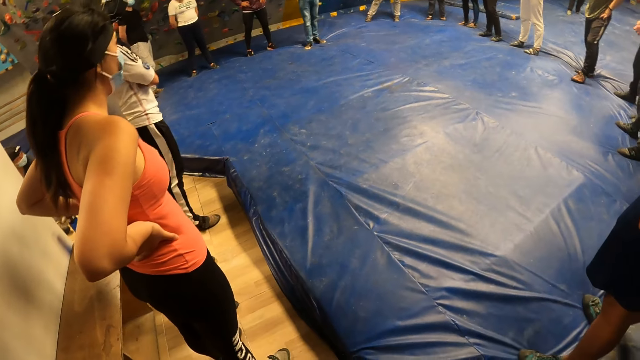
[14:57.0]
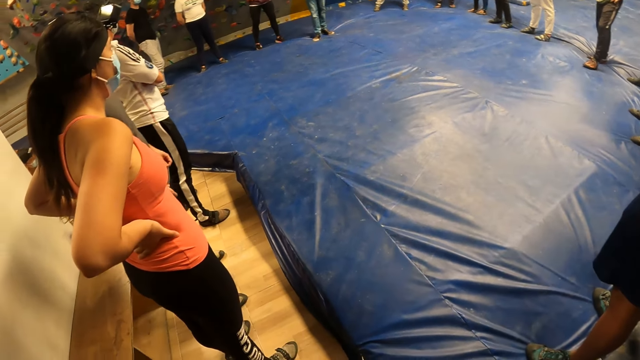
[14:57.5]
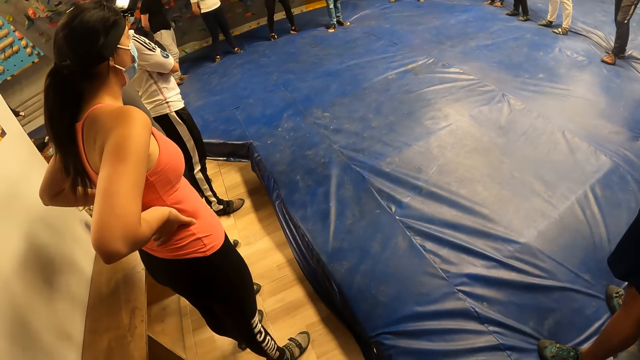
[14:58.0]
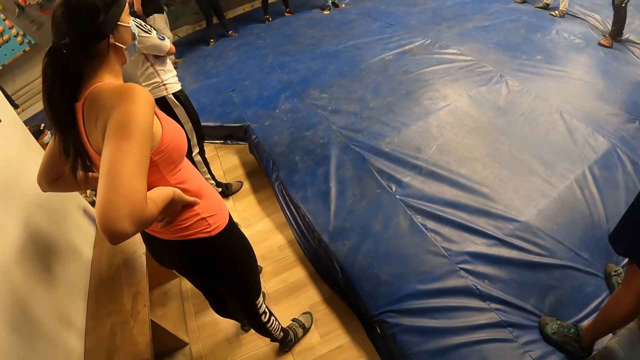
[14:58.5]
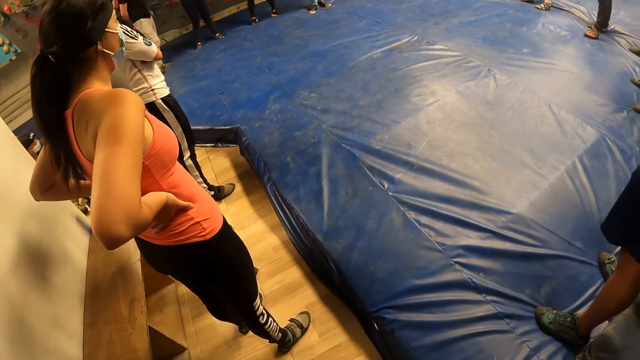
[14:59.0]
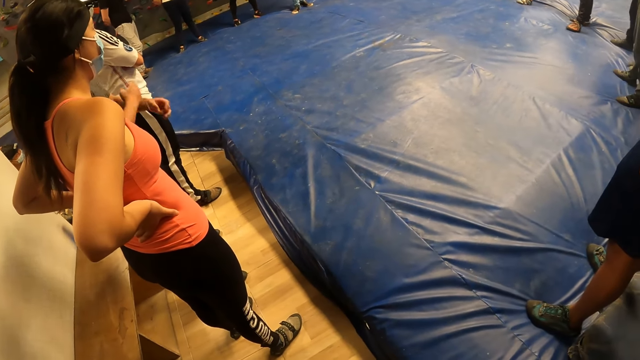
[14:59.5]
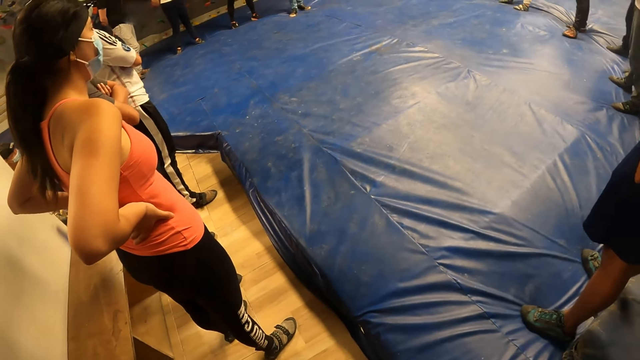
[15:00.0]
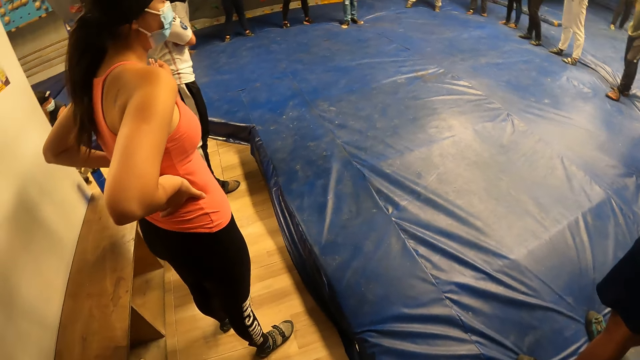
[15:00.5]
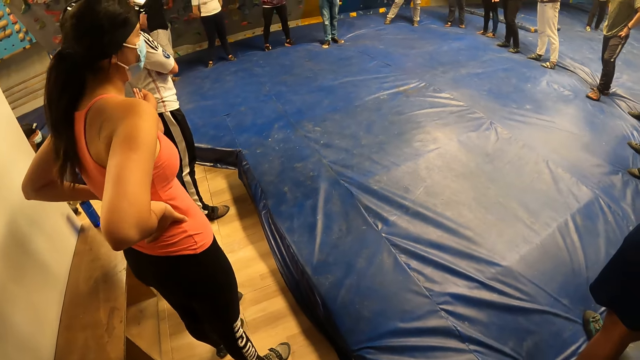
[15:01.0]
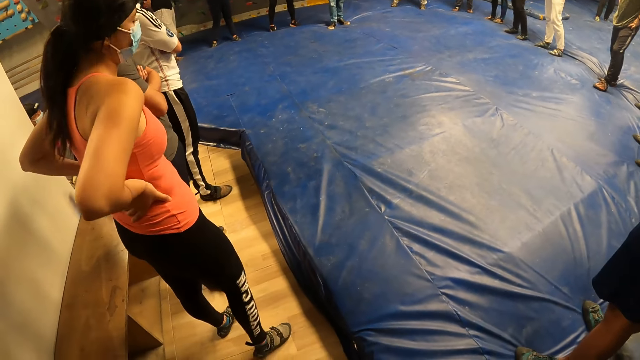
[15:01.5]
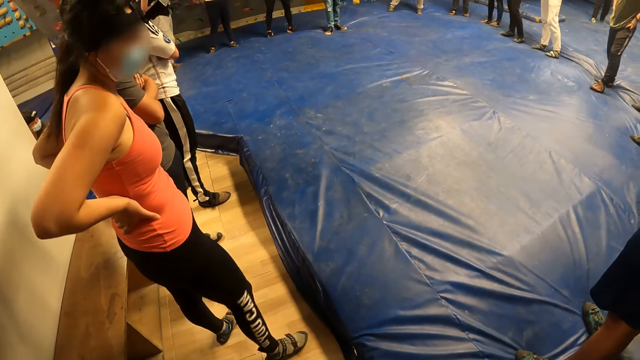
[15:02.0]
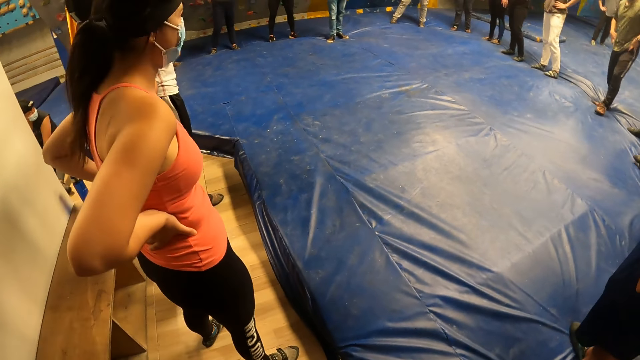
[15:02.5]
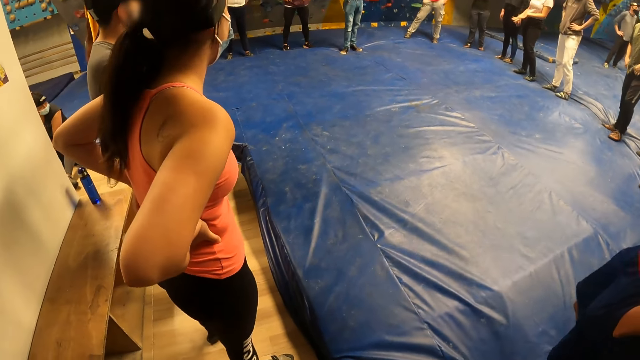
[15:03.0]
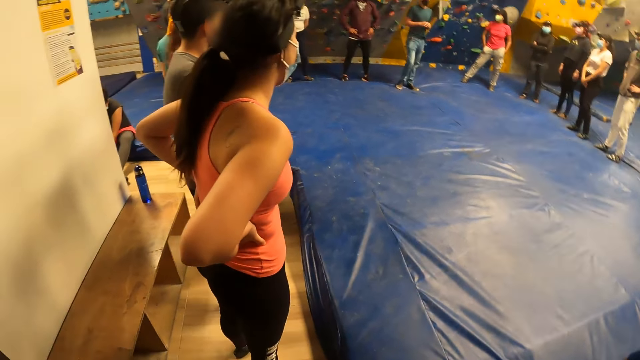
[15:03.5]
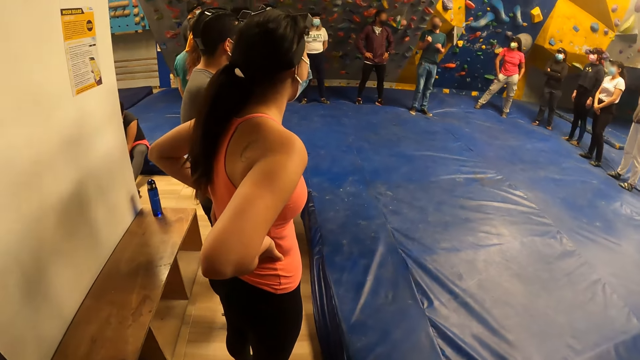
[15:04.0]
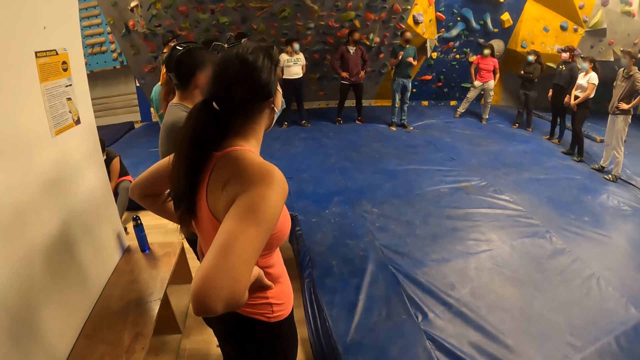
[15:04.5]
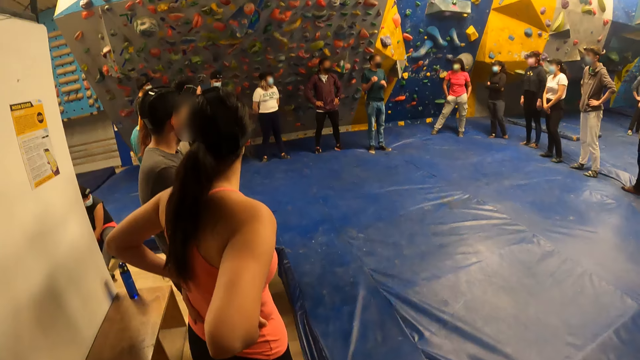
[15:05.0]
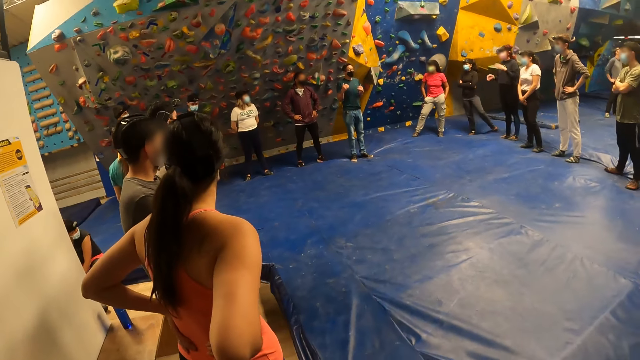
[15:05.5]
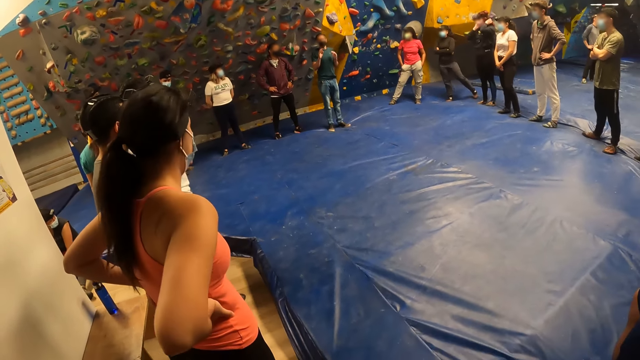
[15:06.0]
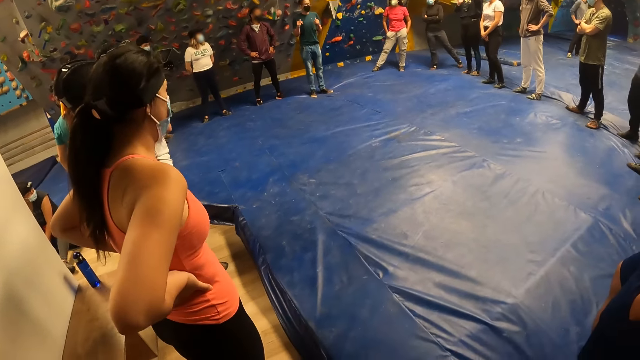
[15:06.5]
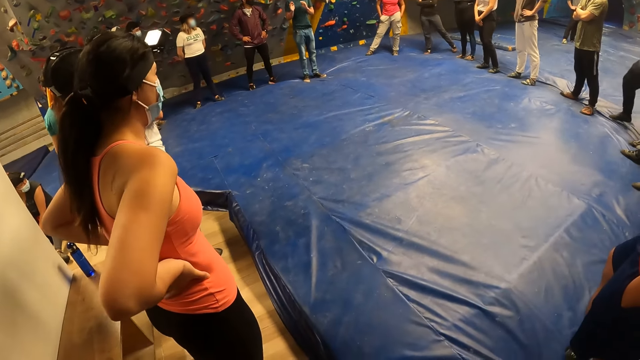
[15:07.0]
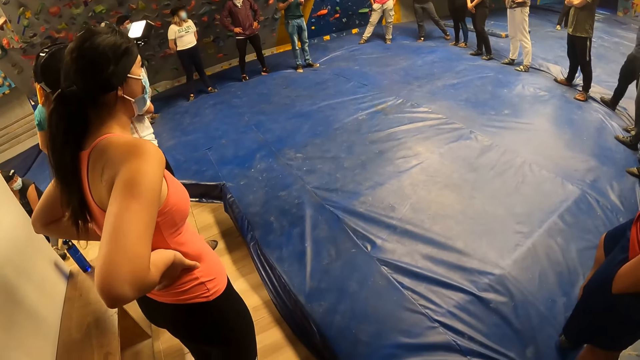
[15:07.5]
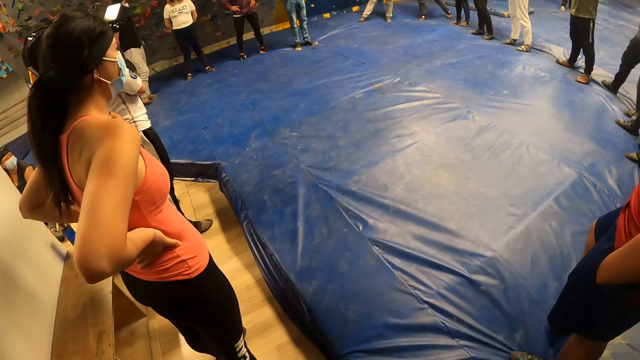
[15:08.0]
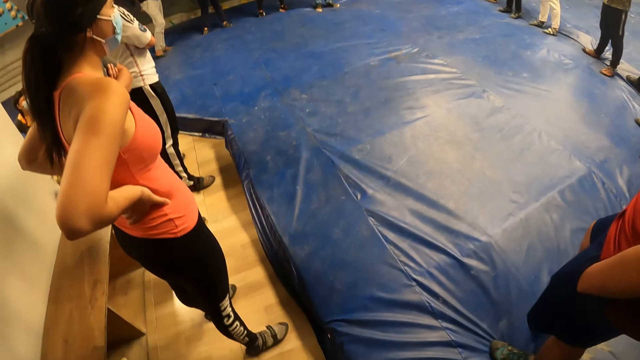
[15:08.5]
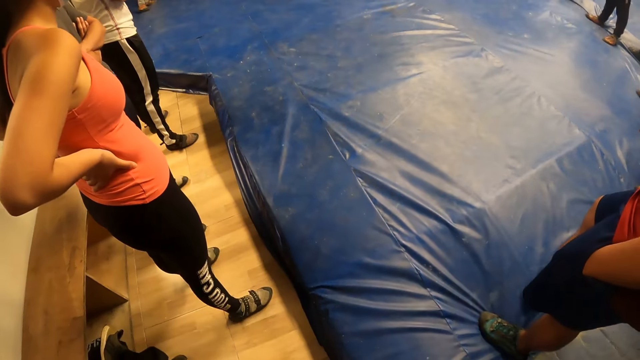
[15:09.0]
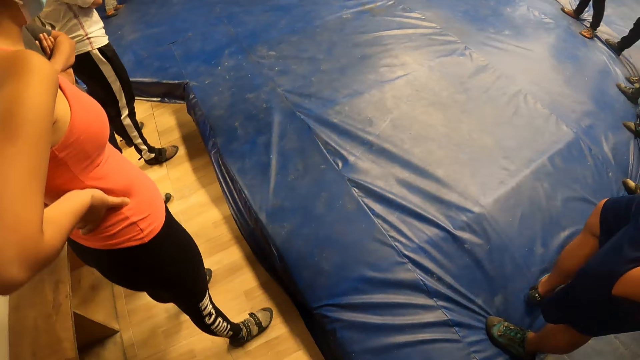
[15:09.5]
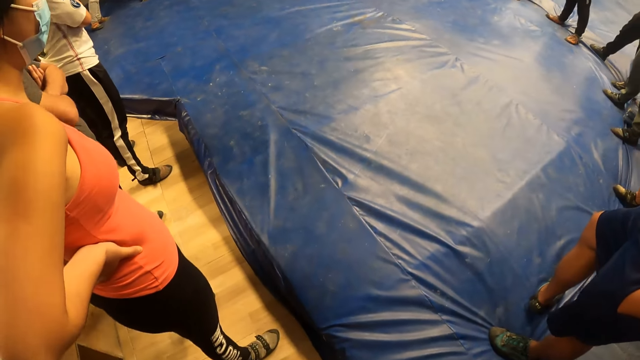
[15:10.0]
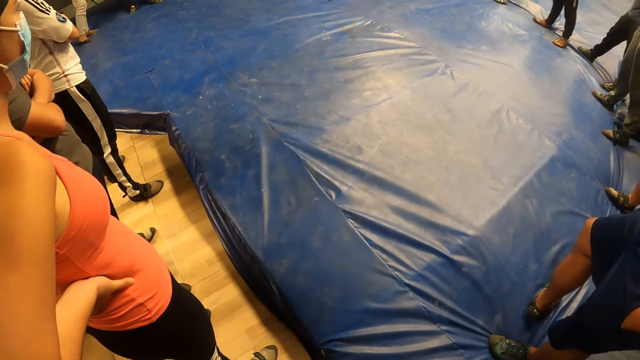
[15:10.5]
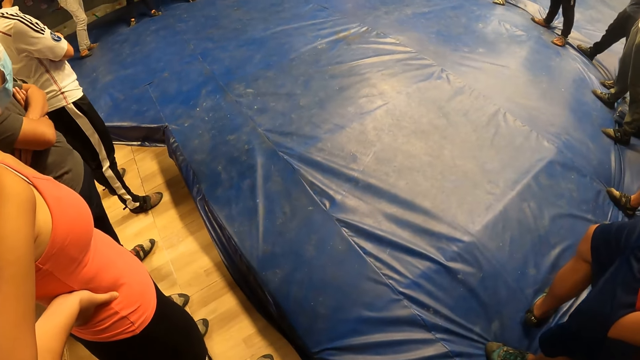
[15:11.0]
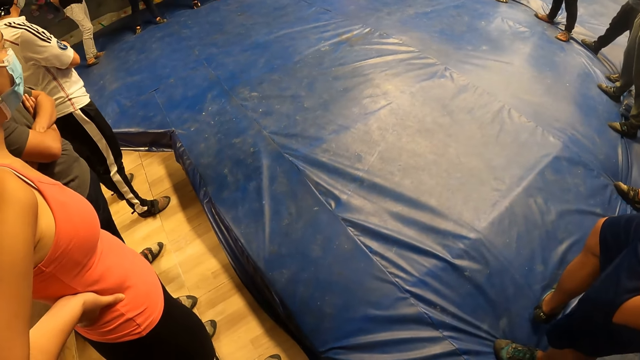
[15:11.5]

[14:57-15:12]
A man holds his arms. The camera wearer looks at the colleagues. Another man converses with the colleagues. The camera wearer looks at the floor.

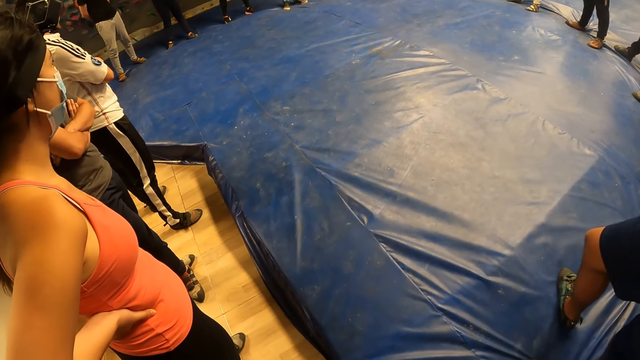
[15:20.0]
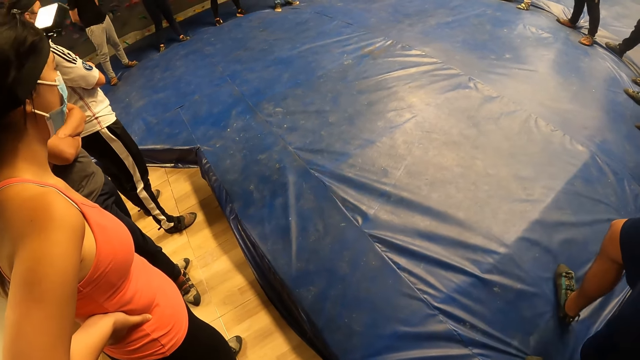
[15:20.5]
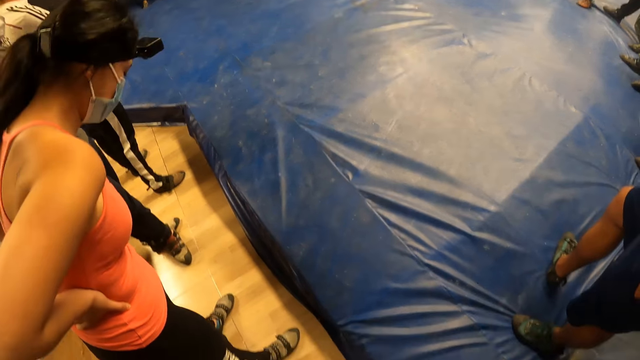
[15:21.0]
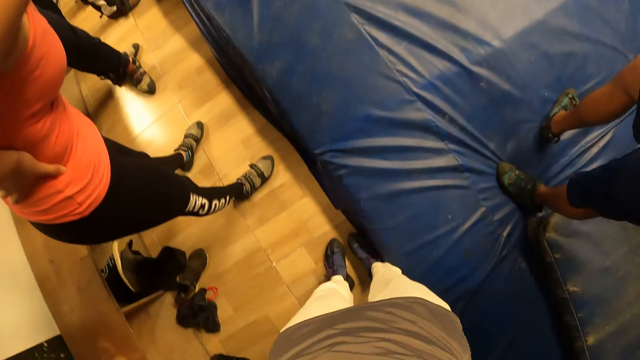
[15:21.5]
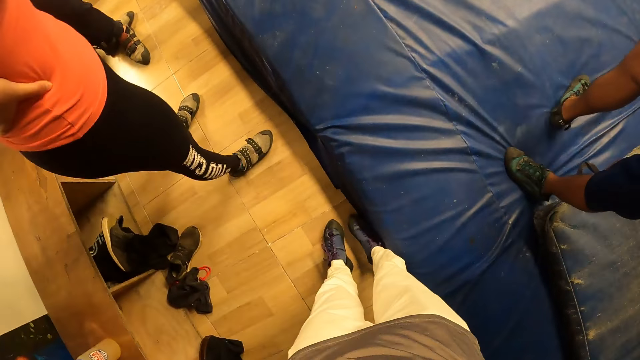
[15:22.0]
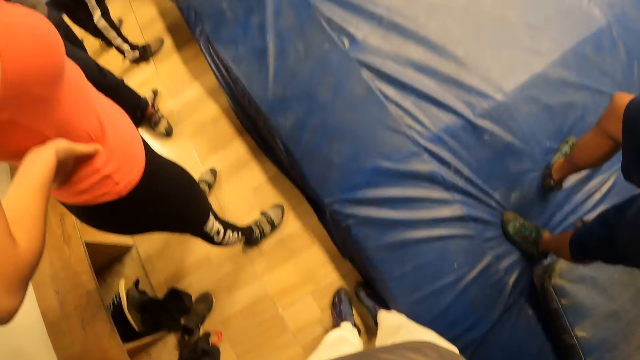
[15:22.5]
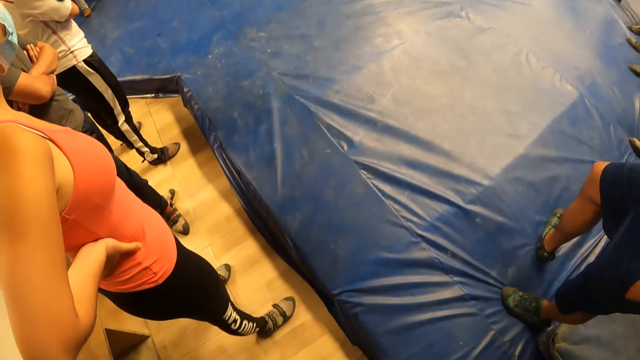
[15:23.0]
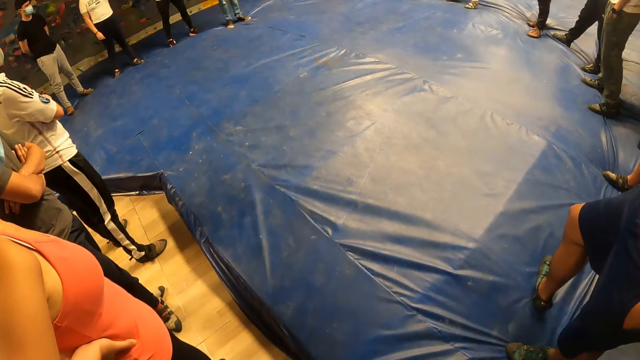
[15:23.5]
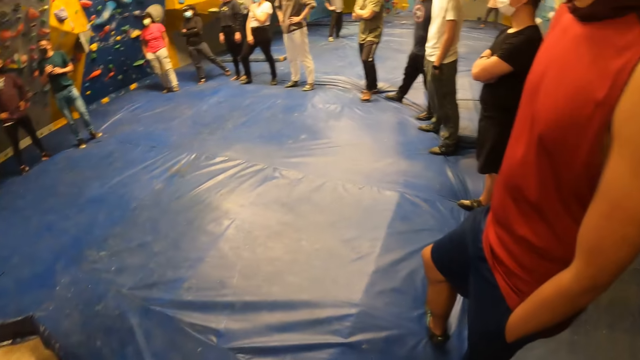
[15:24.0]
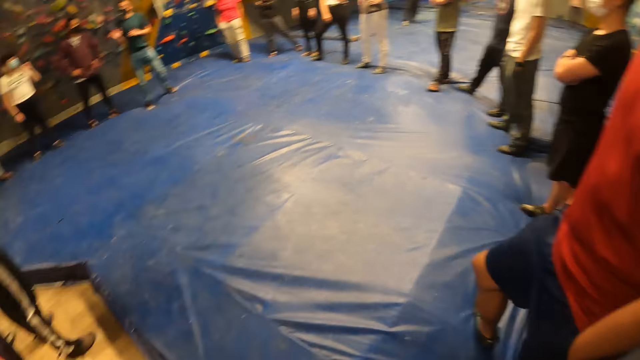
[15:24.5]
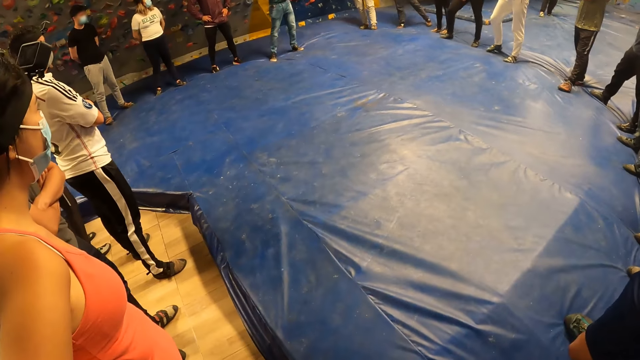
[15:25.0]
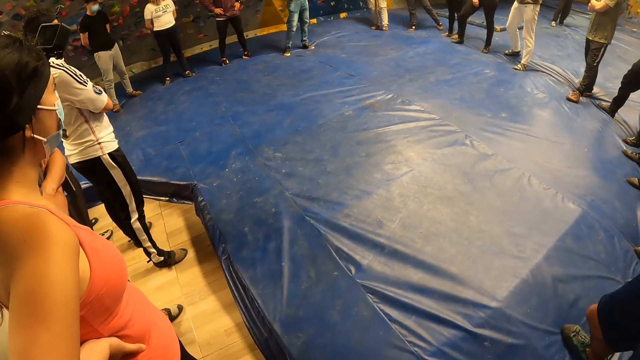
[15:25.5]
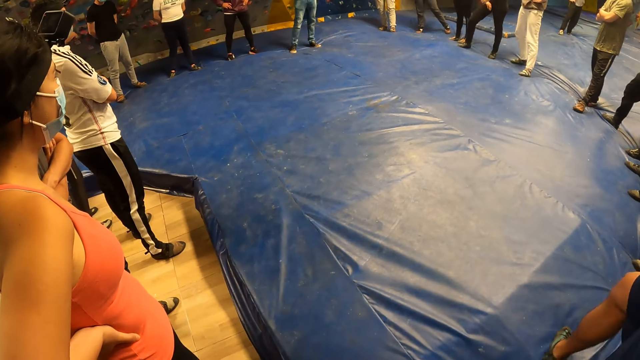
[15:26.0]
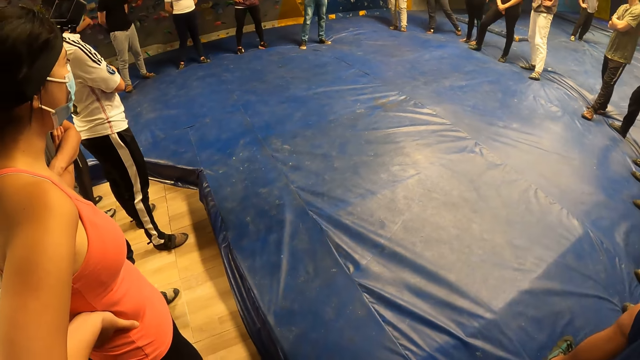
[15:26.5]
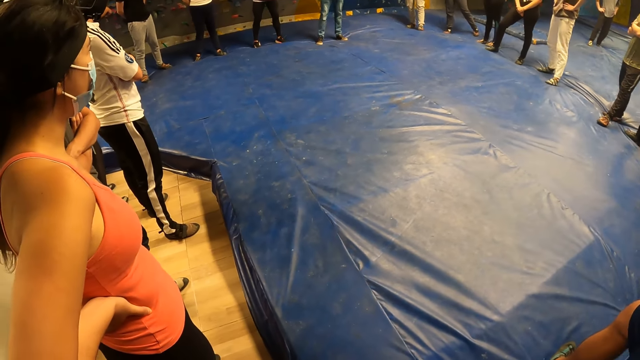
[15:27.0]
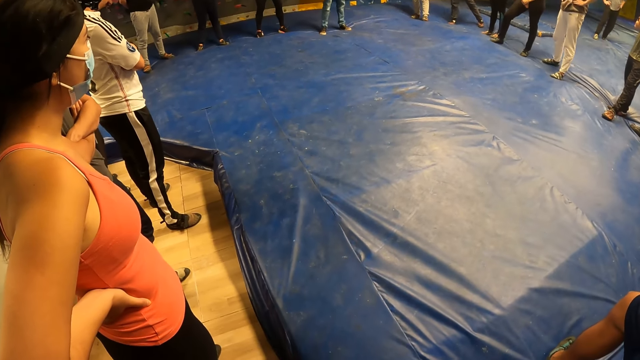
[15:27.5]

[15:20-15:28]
The camera wearer looks at the legs. They look at the colleagues.
